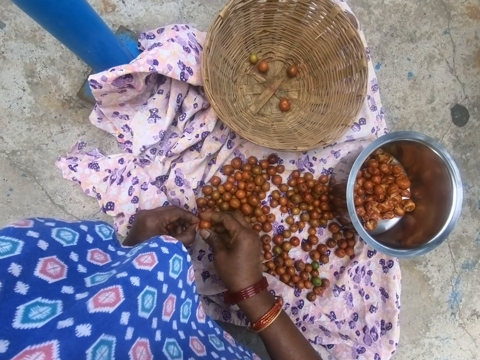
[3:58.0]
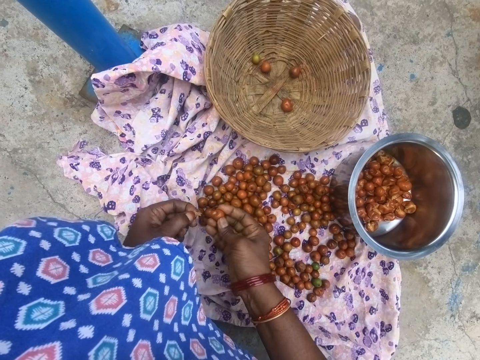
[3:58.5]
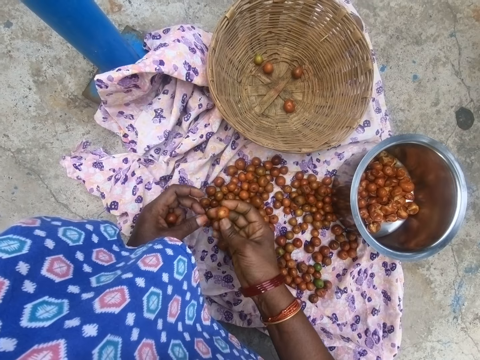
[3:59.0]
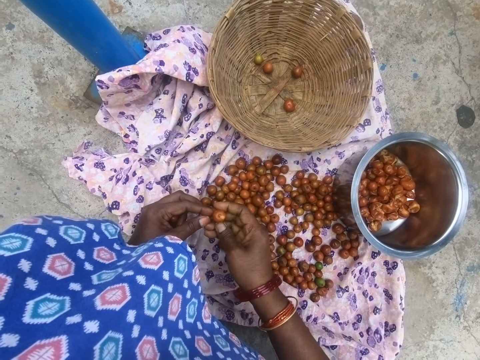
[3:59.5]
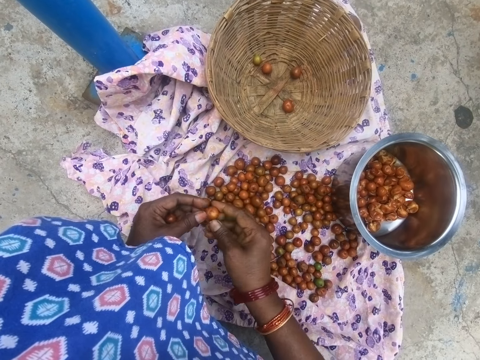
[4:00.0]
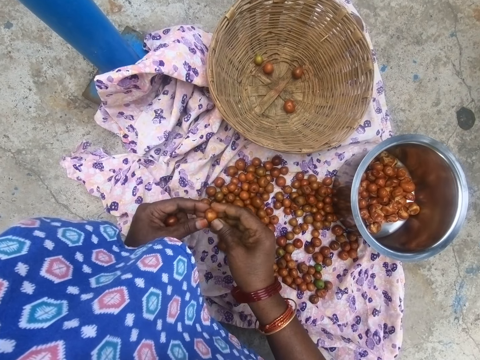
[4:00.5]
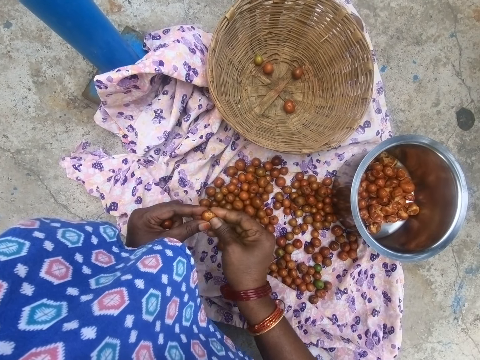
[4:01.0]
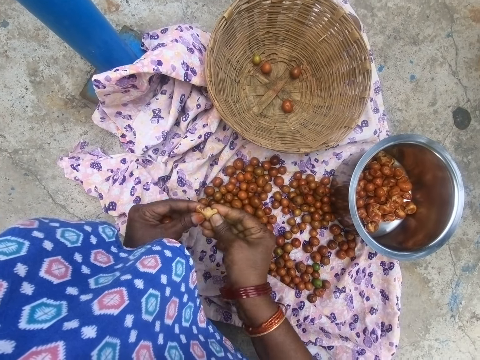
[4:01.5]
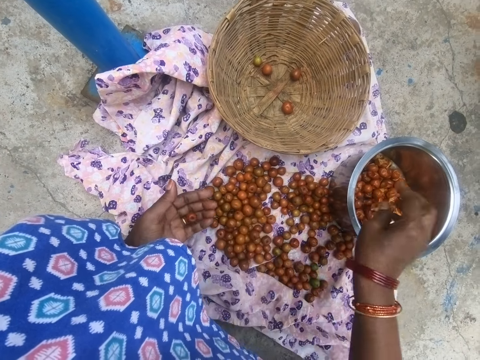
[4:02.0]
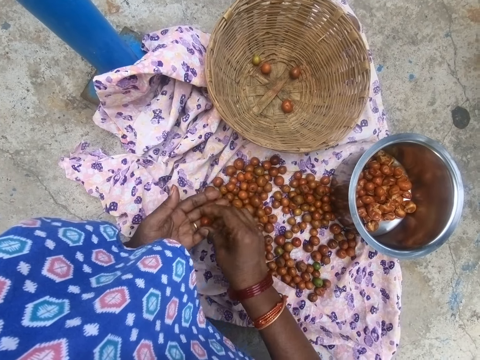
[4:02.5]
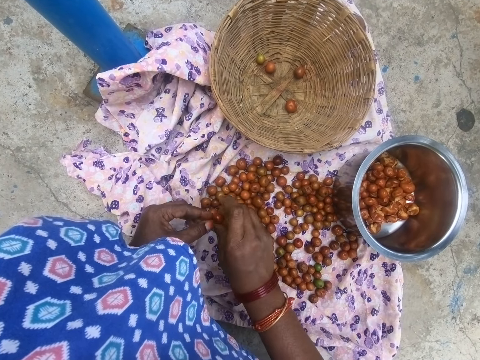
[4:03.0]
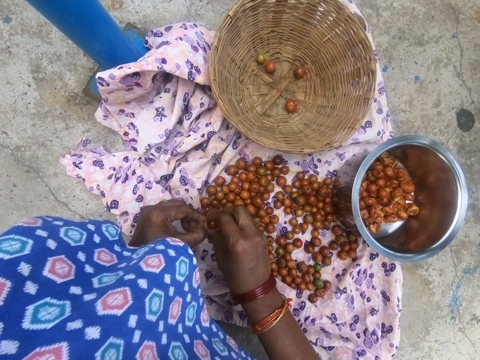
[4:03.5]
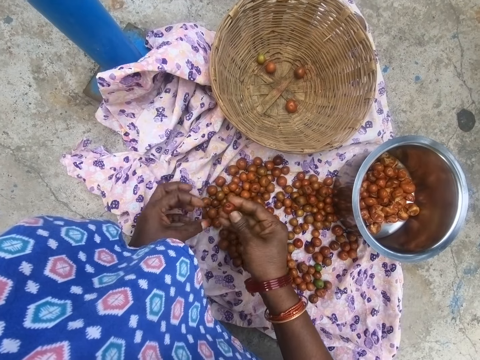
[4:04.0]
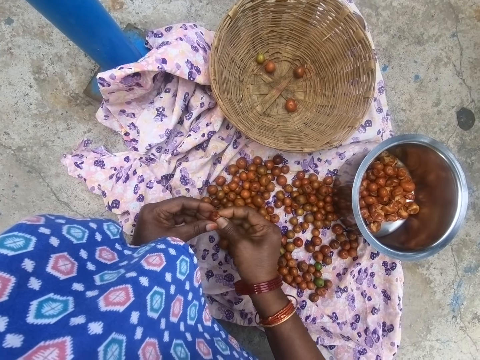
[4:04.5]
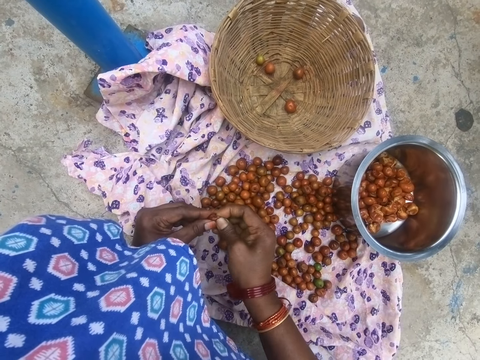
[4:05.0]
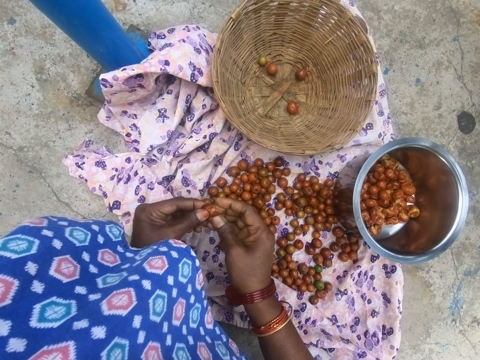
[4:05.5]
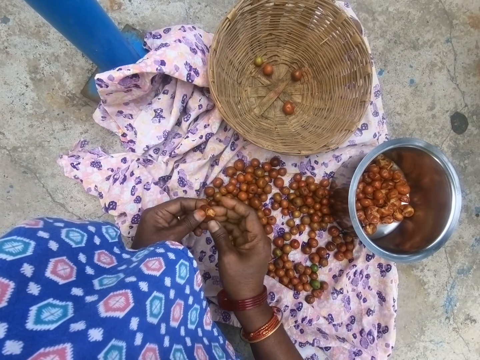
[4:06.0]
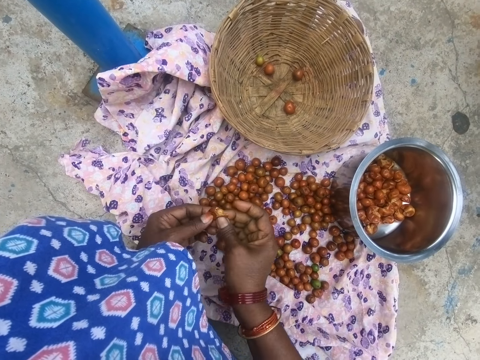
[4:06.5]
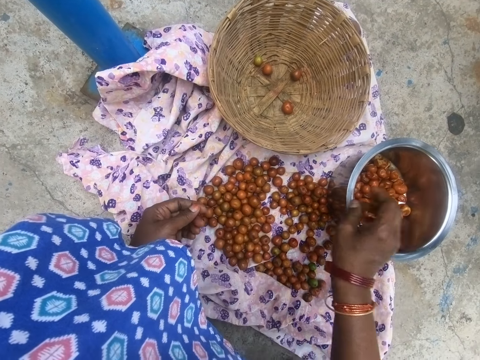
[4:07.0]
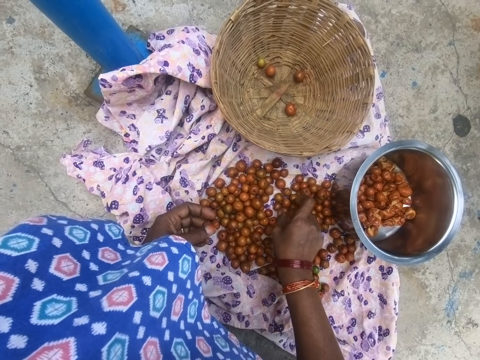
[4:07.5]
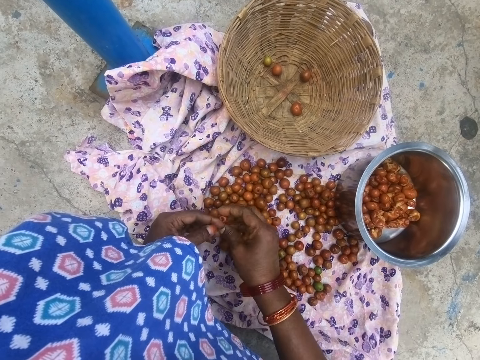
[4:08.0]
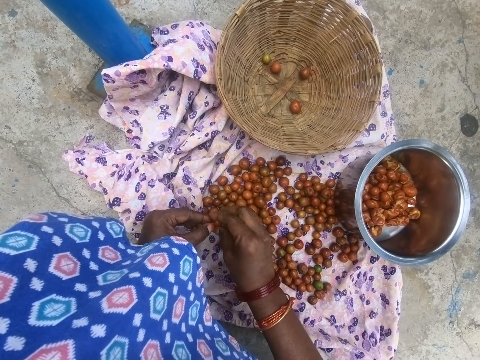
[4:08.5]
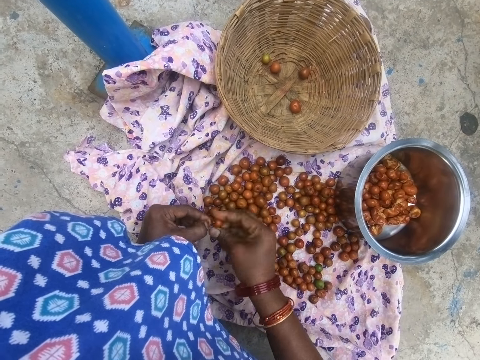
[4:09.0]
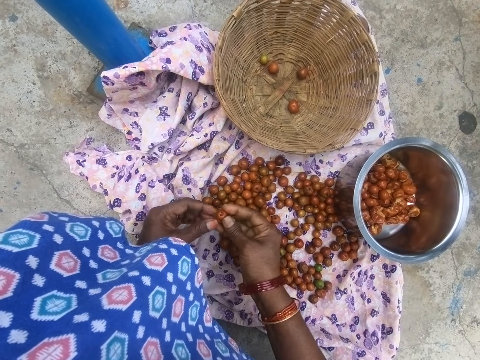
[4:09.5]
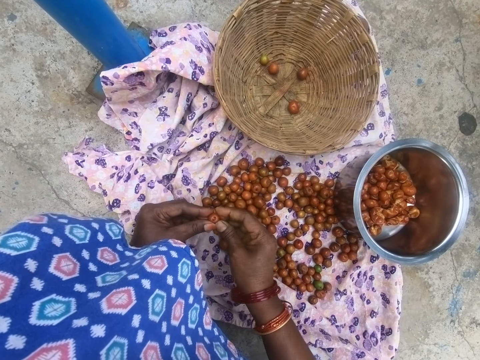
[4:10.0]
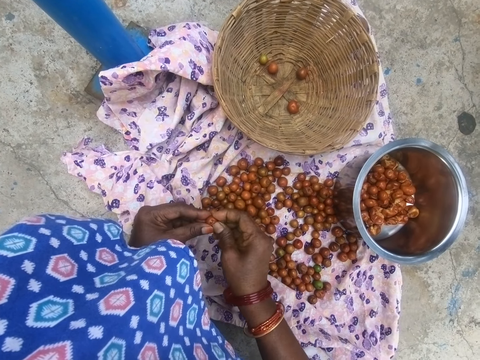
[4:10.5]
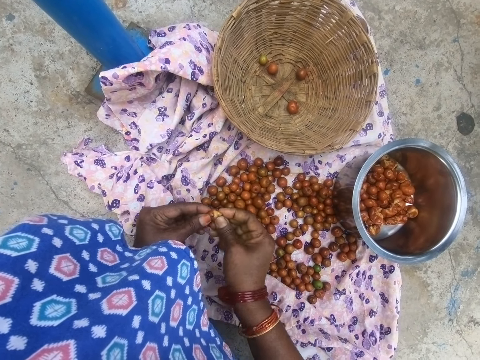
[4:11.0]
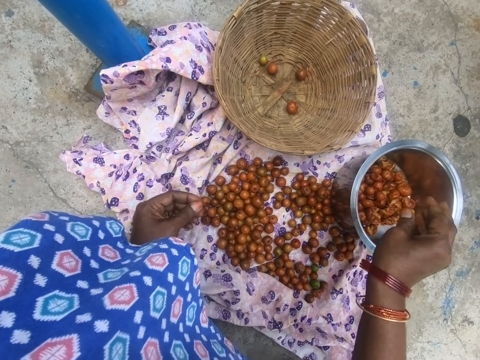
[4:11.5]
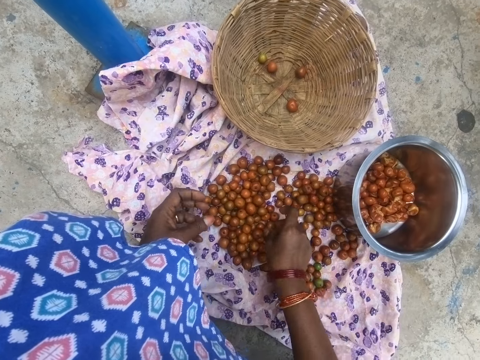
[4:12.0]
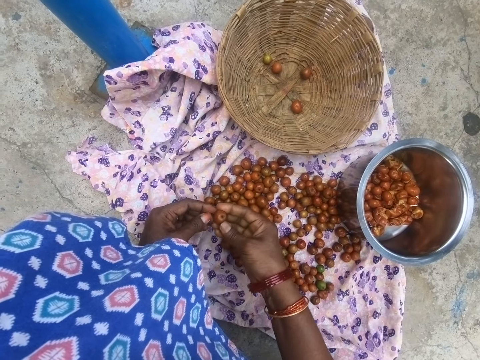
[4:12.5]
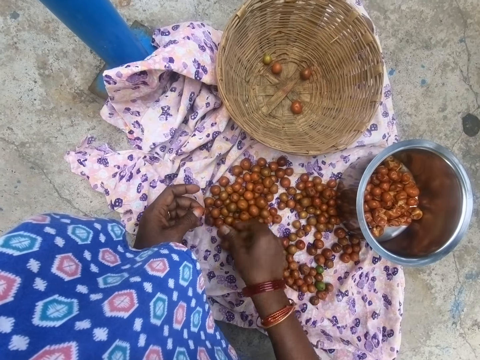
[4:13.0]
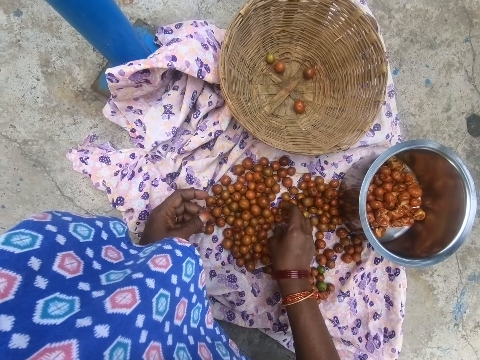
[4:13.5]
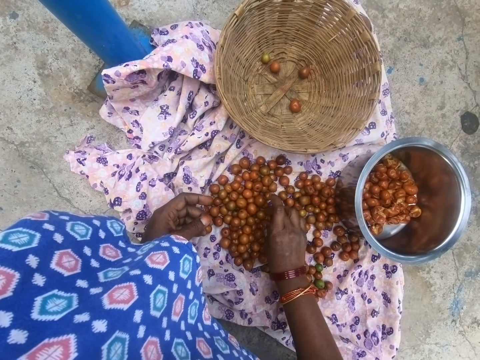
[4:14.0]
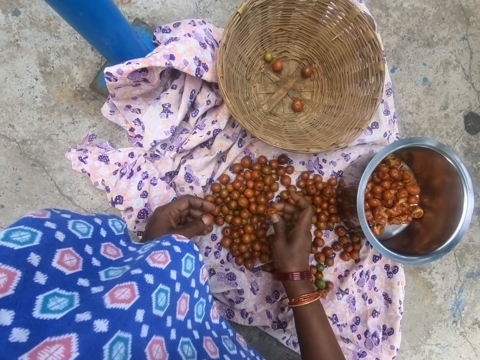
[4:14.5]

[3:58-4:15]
The camera wearer removes the cuticle. They open a longan. They cut something. They drop something in the cooking pot. They take something. They cut something. They drop the longan in the cooking pot. They pick up a longan. They remove the cuticle. They cut something. They drop the longan in the cooking pot. They take something.

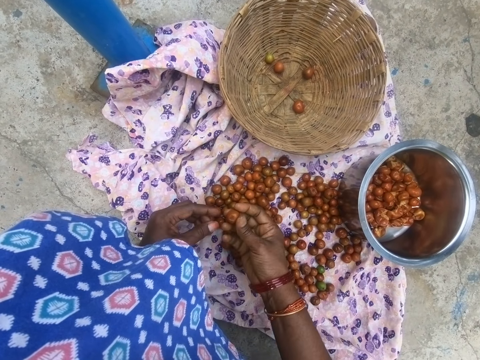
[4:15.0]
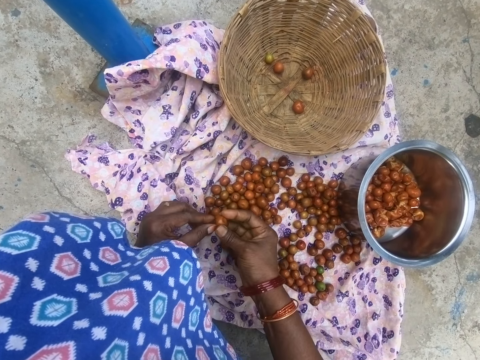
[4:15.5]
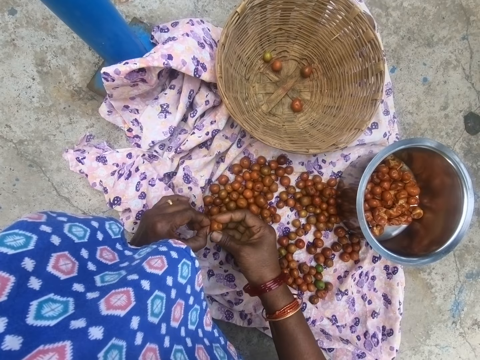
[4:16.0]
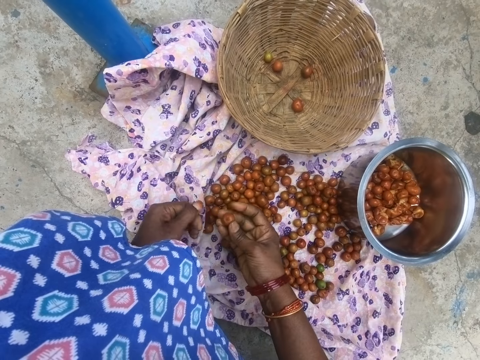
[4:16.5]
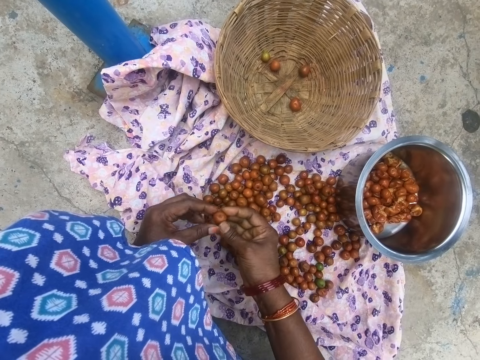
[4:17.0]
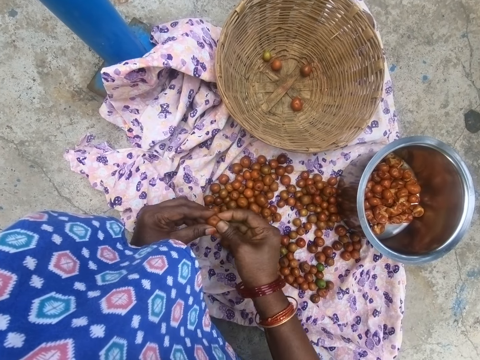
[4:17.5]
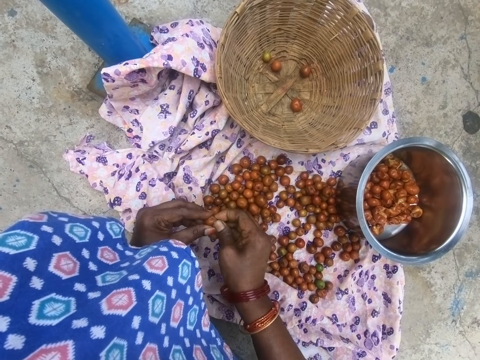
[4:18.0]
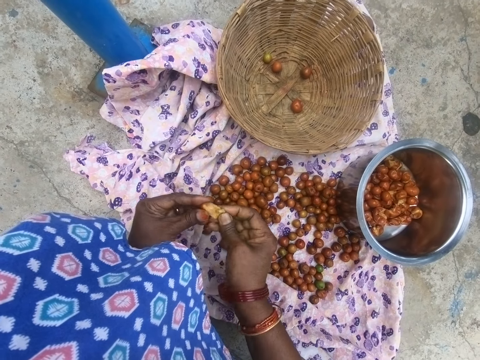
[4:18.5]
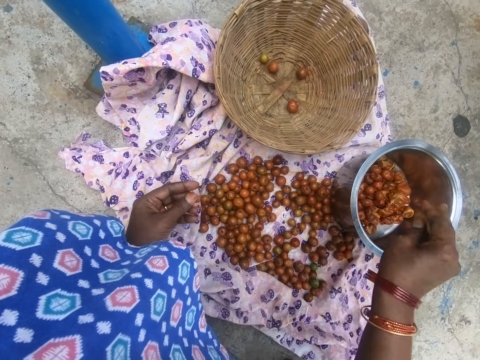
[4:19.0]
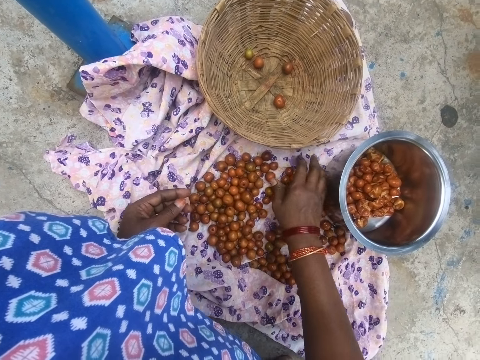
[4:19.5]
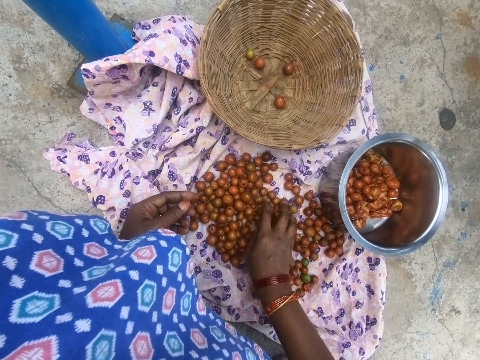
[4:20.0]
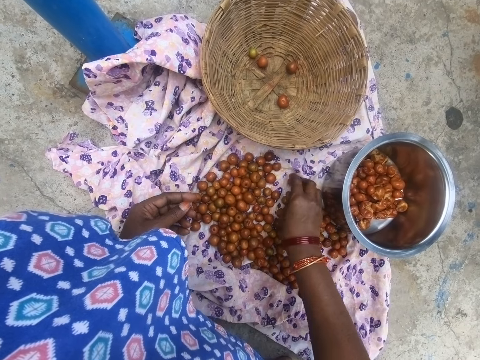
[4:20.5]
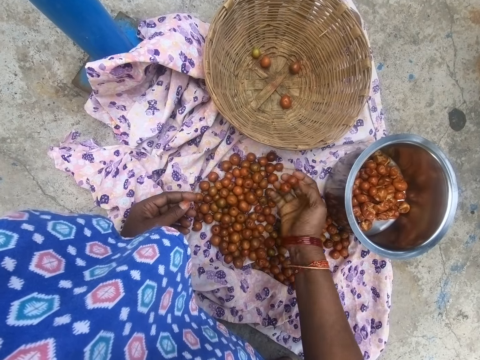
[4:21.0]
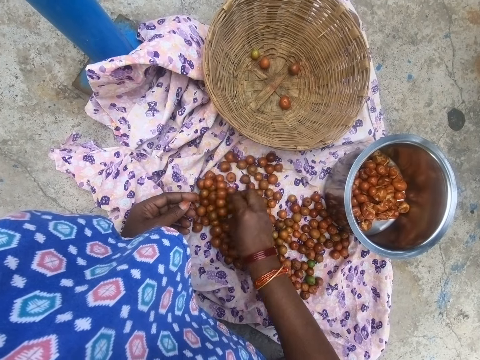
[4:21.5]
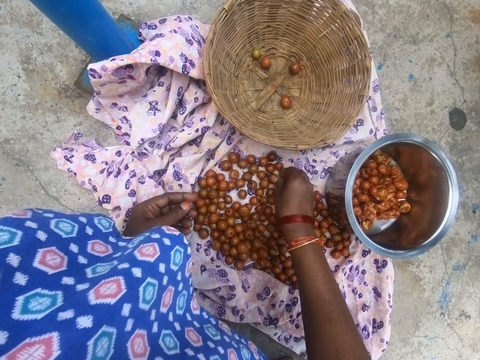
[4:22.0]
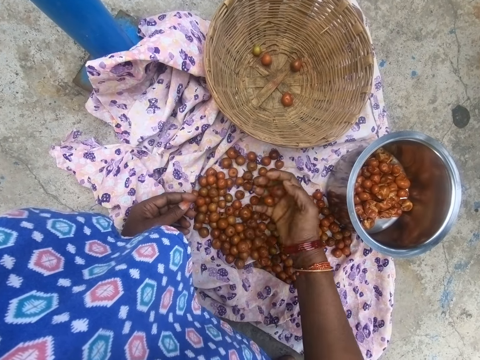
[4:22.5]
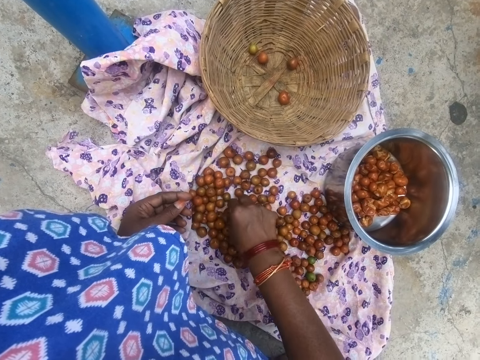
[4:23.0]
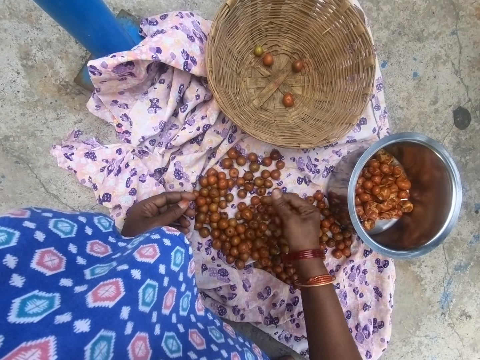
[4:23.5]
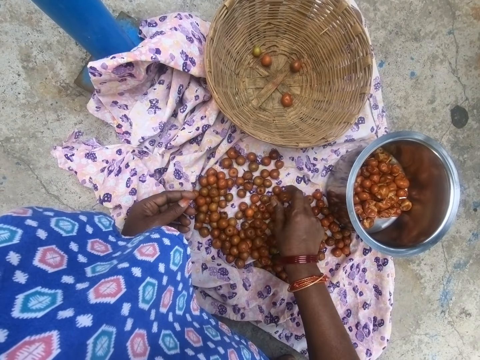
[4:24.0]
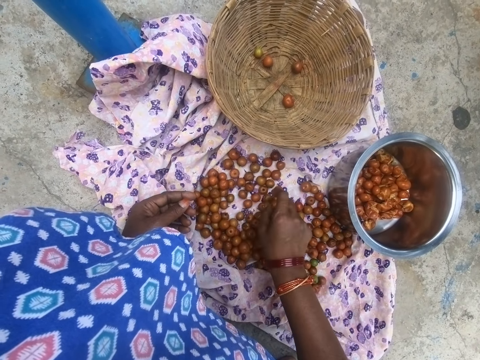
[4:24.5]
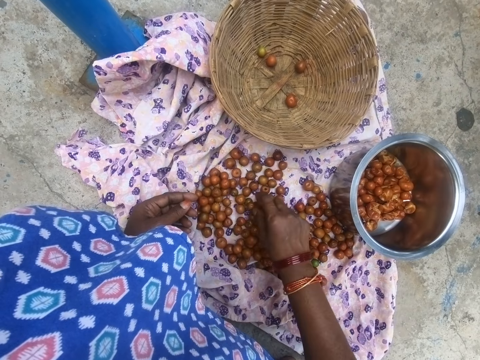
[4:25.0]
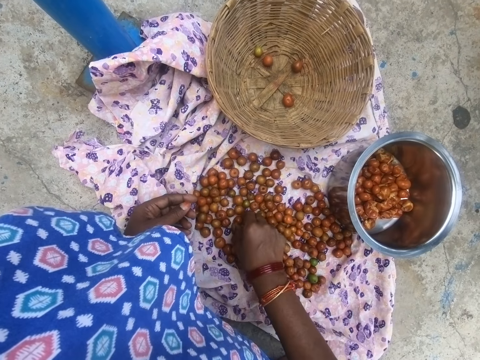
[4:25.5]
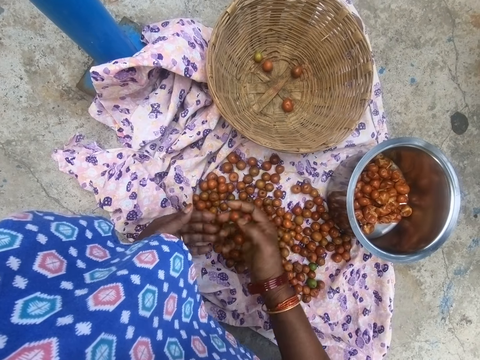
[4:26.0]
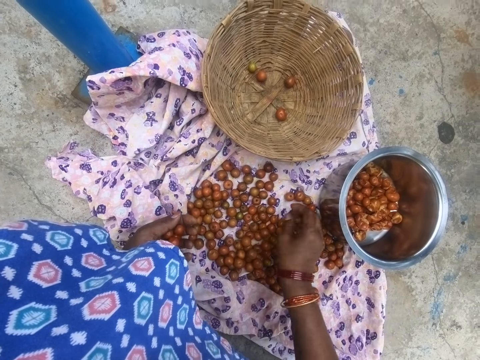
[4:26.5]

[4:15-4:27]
The camera wearer removes the cuticle. They cut something. They open a longan. They drop the longan in the cooking pot. They pick up some longans.
